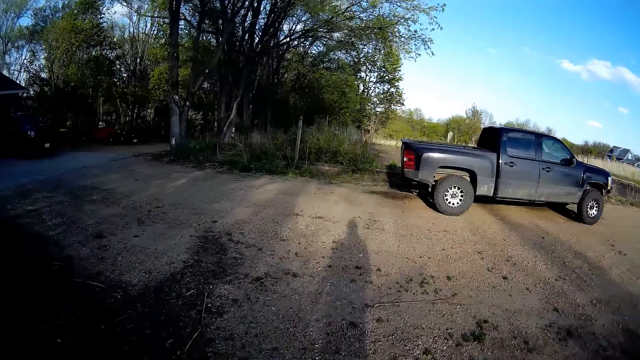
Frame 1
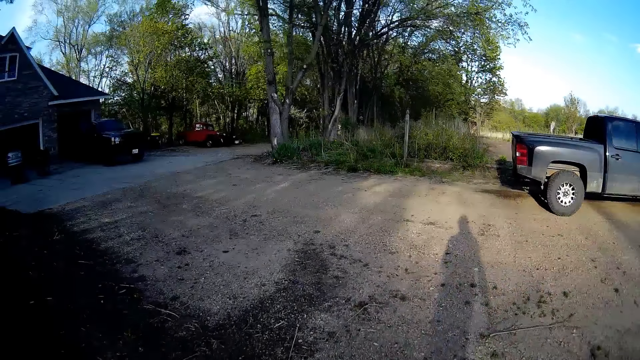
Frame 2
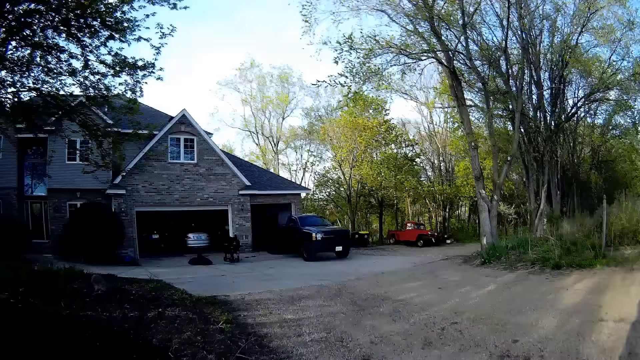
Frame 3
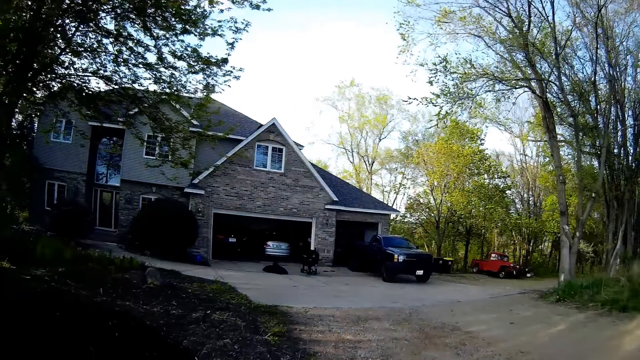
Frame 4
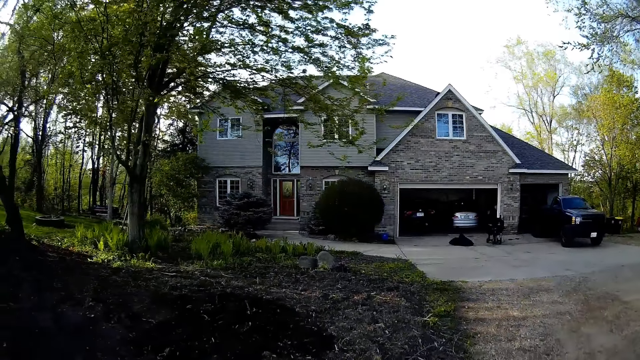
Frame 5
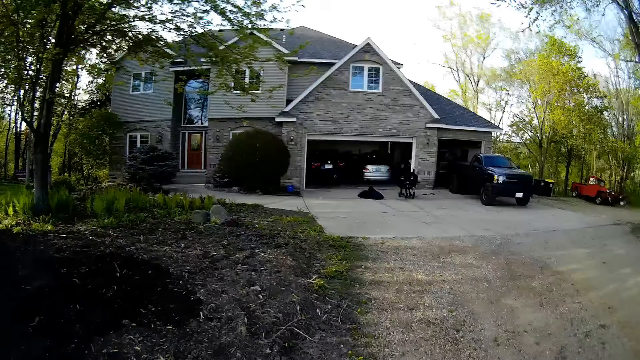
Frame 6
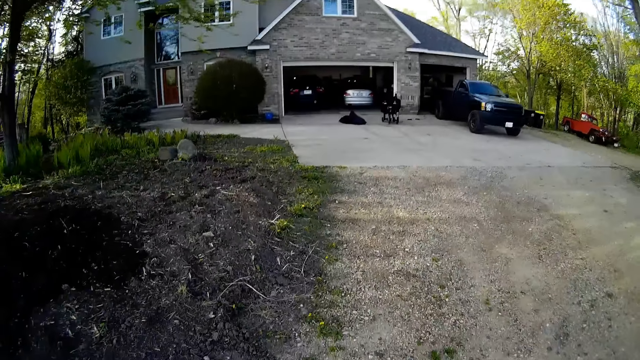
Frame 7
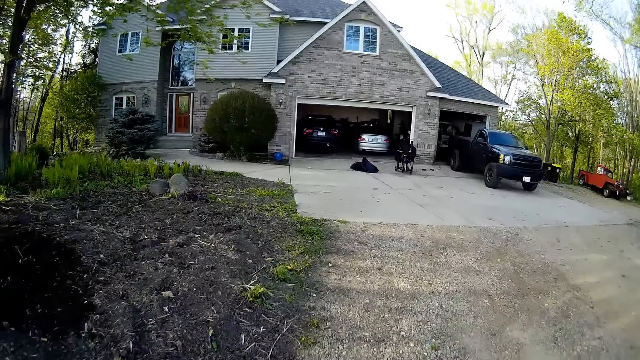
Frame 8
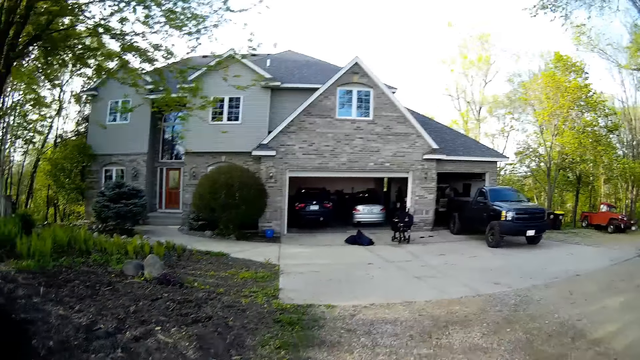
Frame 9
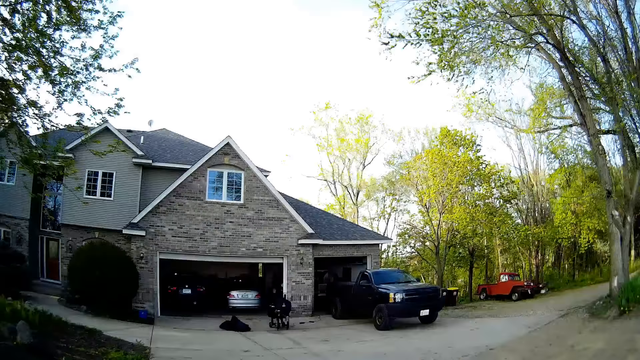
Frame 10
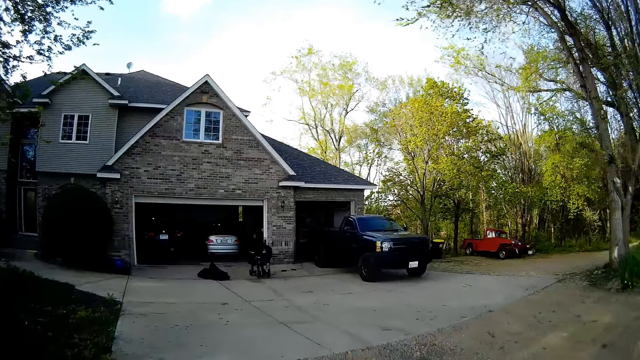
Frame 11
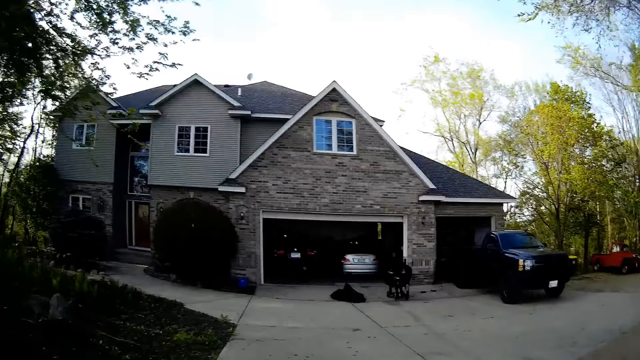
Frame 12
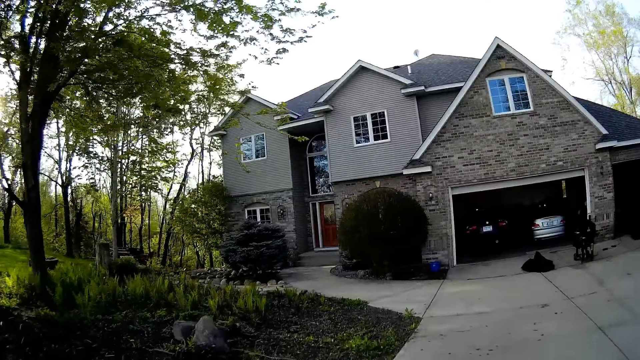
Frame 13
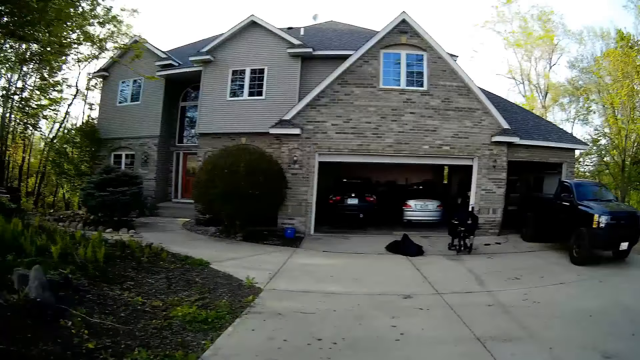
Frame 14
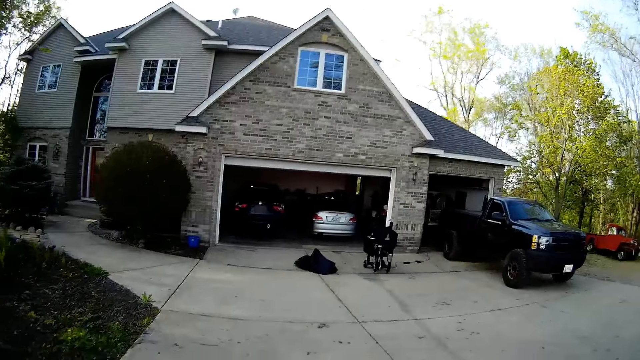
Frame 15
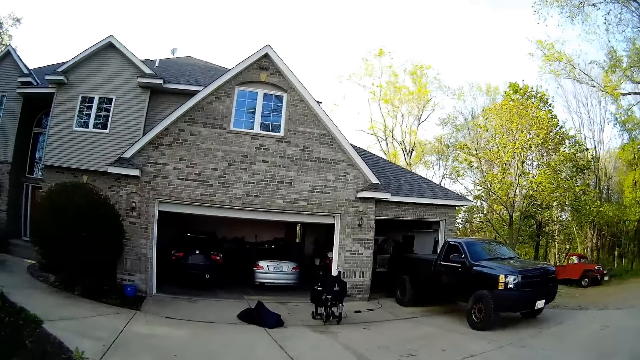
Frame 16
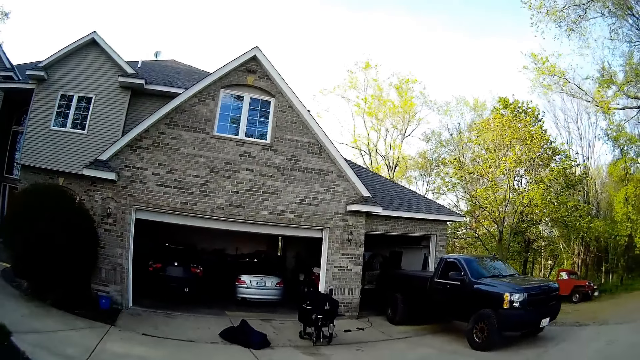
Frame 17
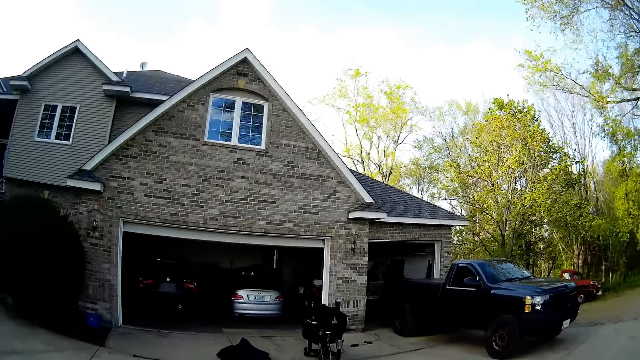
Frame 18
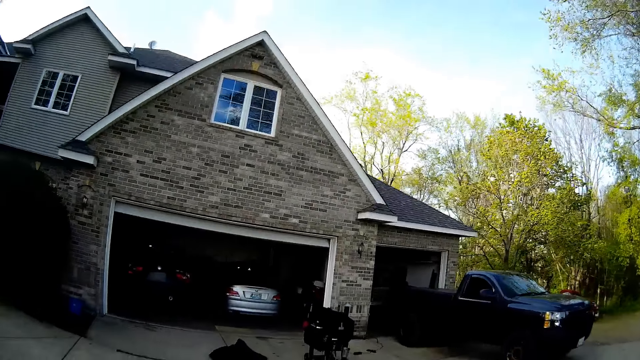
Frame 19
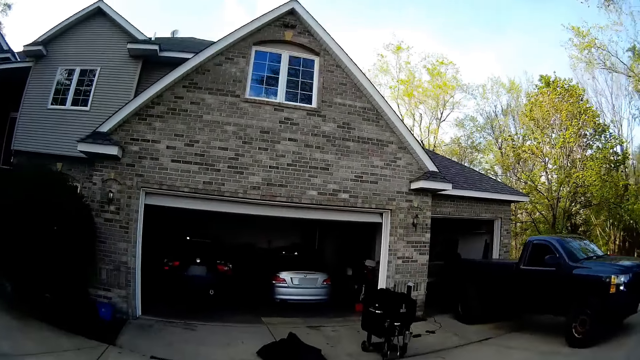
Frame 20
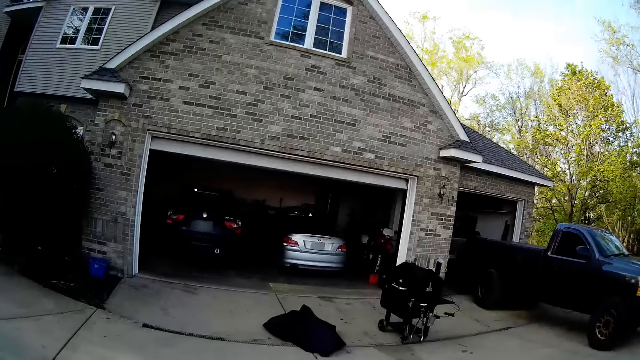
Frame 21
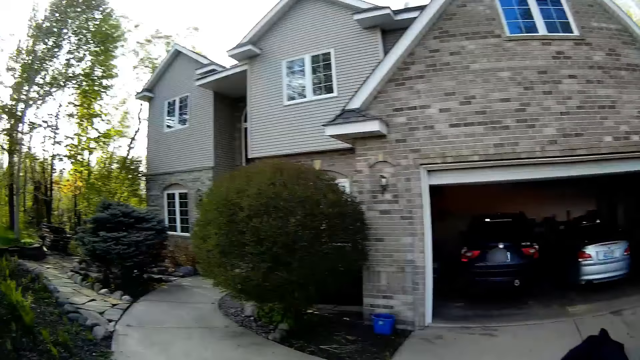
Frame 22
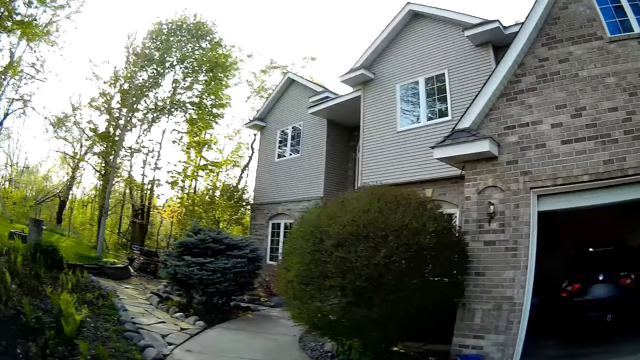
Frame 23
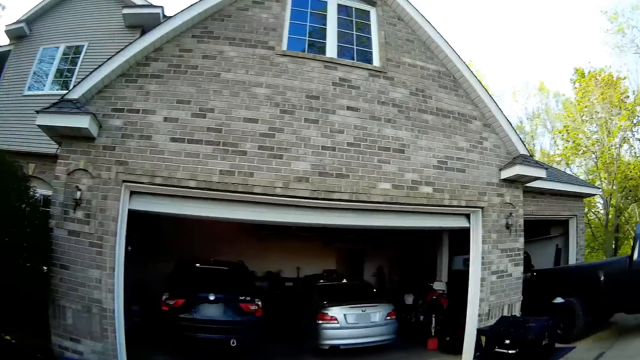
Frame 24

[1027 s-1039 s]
The camera wearer walks towards the house. They converse with a man.

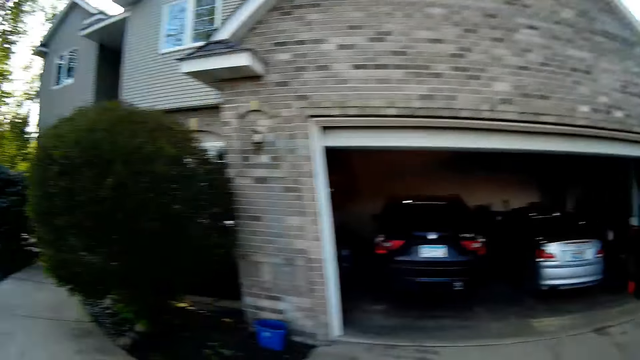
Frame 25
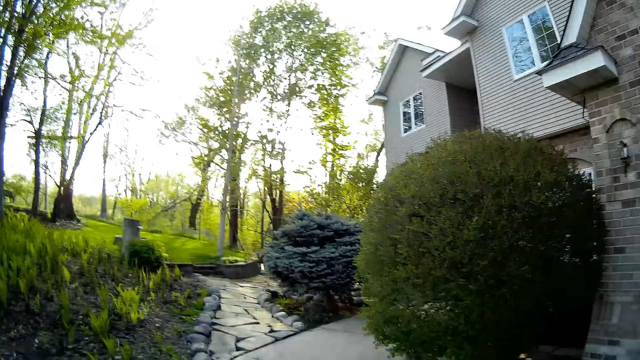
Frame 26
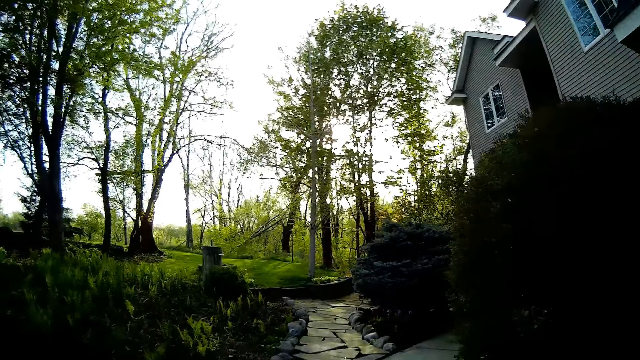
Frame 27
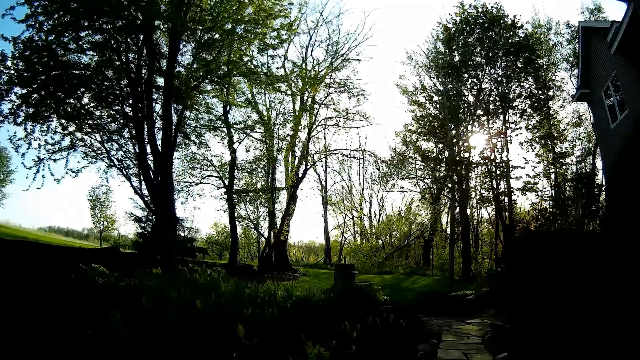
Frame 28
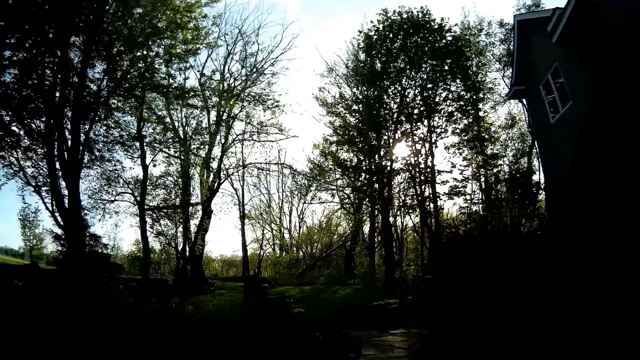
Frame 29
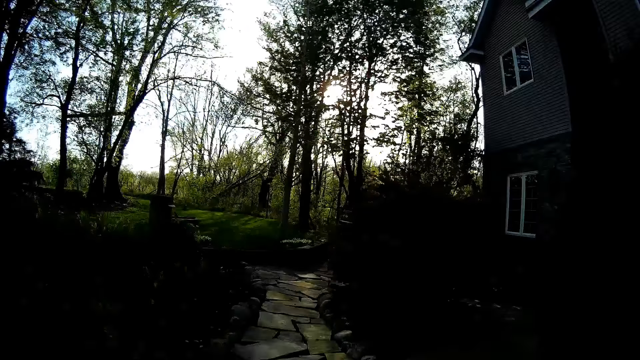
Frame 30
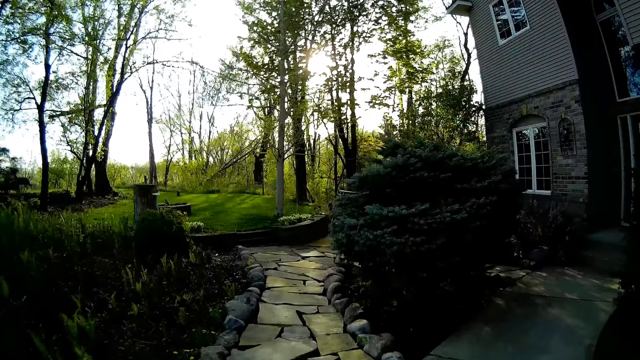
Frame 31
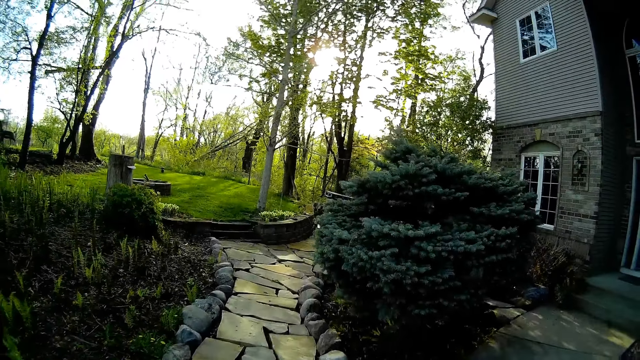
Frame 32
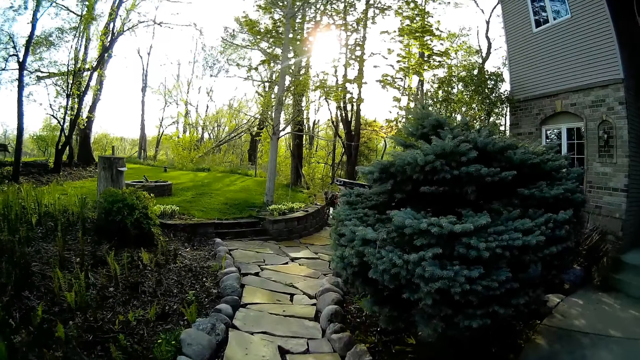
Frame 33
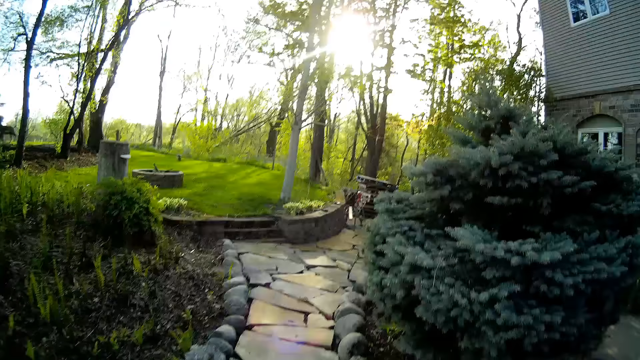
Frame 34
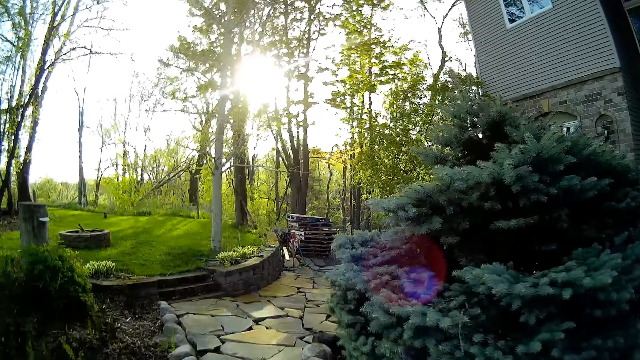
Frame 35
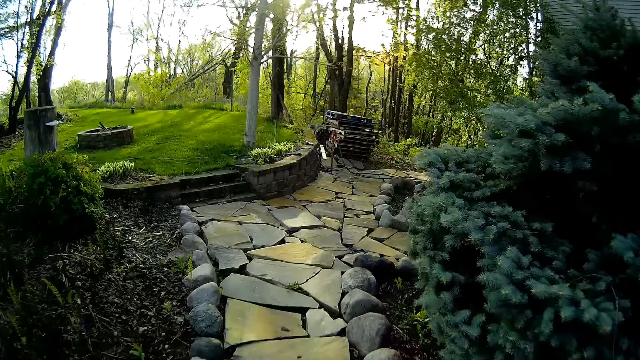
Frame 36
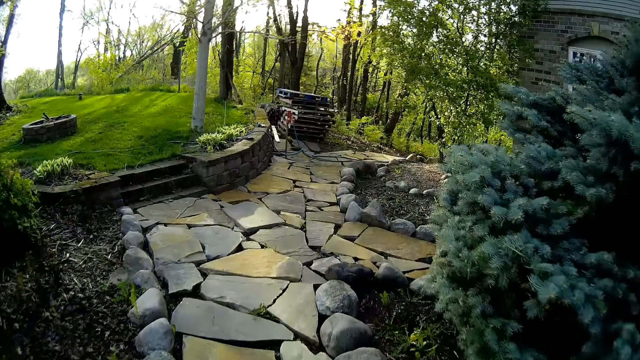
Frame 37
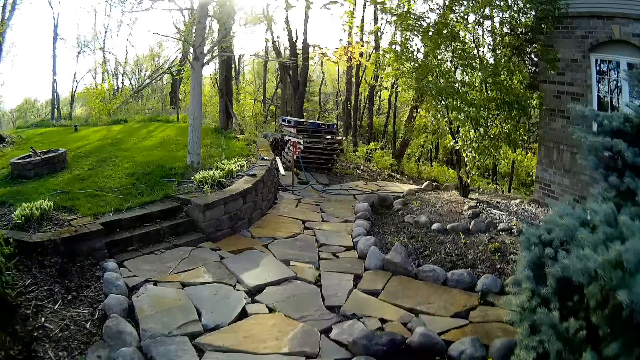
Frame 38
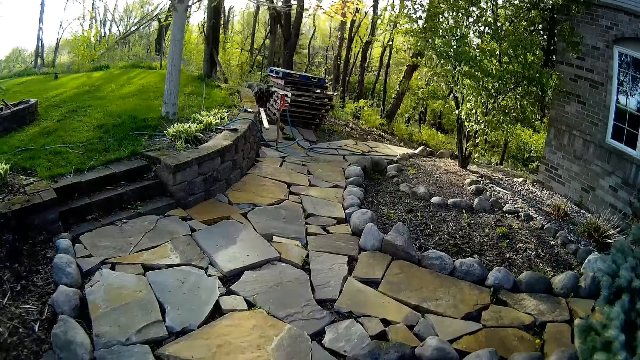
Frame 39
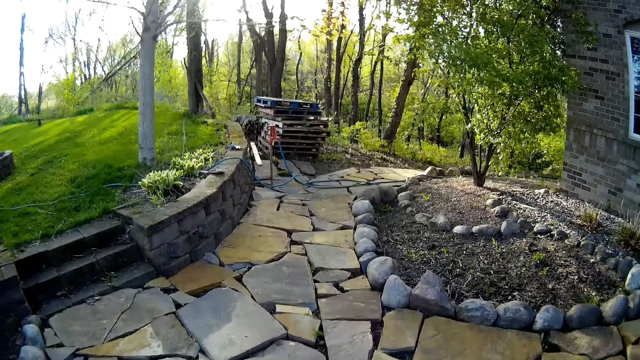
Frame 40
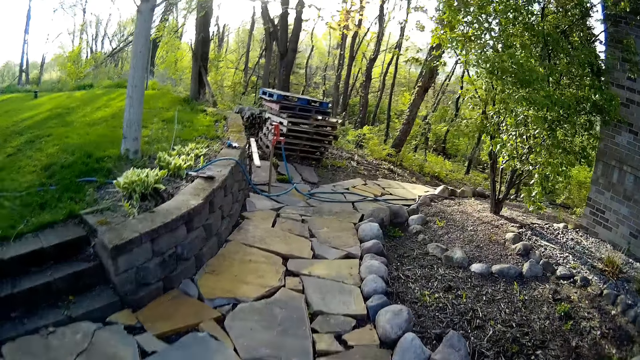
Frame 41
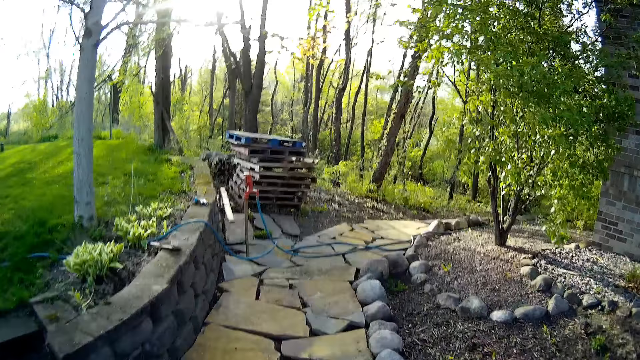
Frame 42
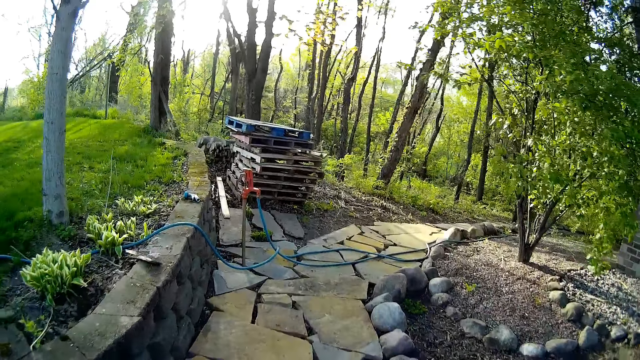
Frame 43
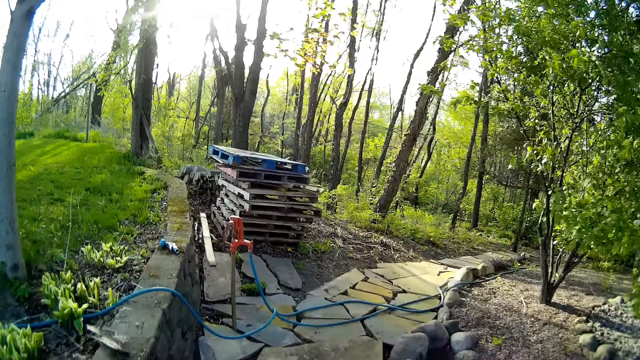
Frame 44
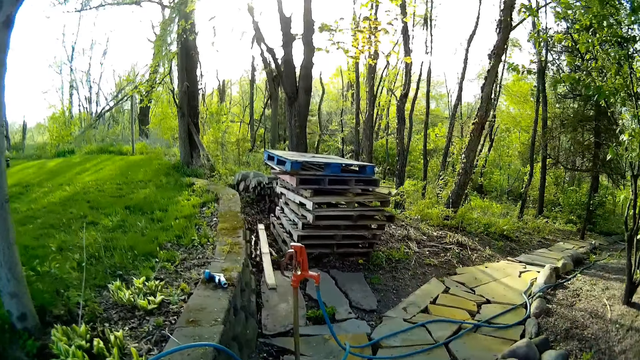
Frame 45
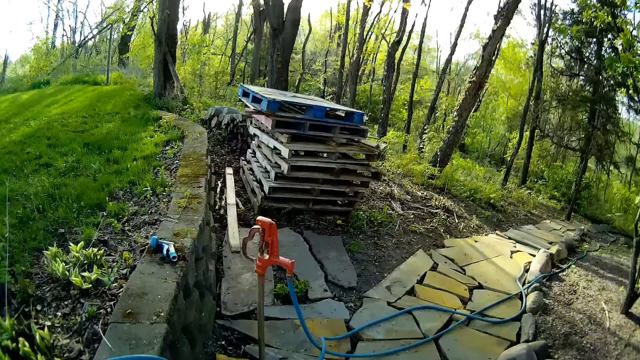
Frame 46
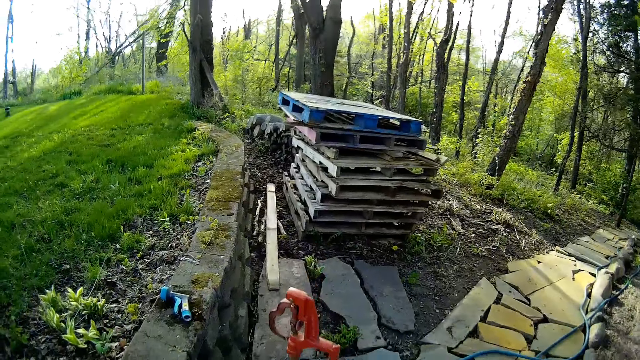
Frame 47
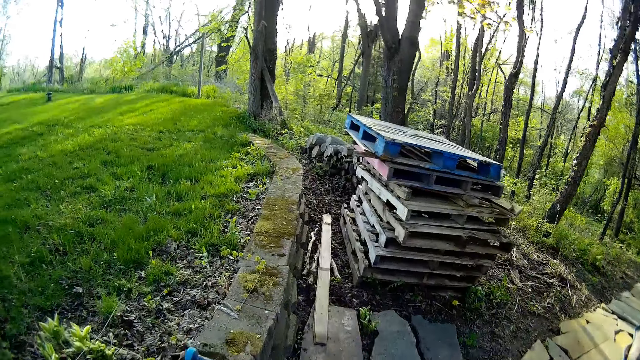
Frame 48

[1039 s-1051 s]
The camera wearer walks towards a sprinkler.
